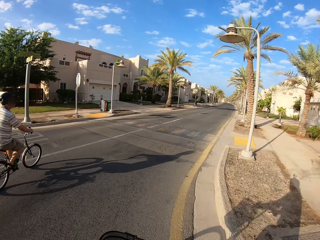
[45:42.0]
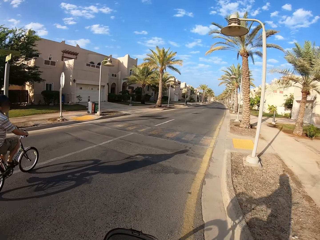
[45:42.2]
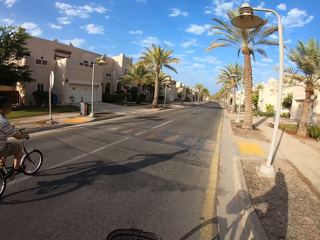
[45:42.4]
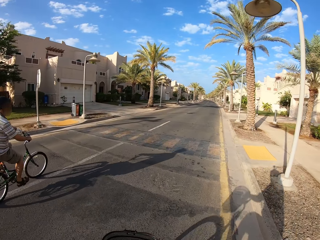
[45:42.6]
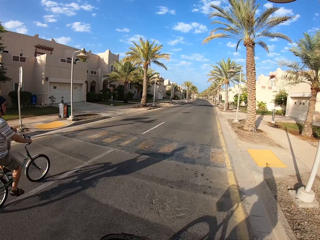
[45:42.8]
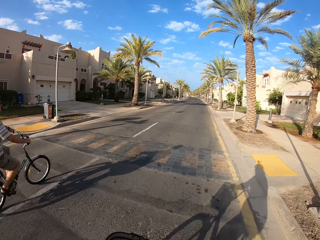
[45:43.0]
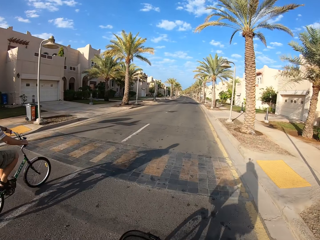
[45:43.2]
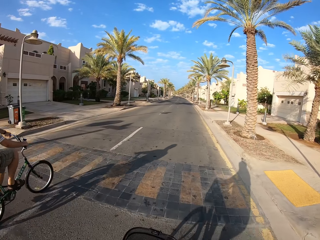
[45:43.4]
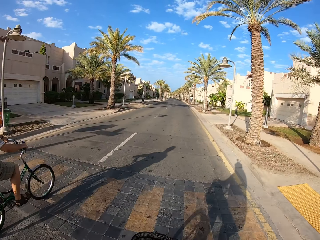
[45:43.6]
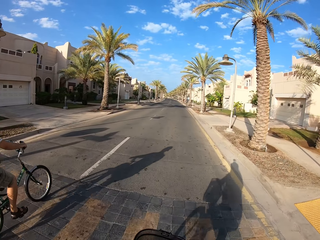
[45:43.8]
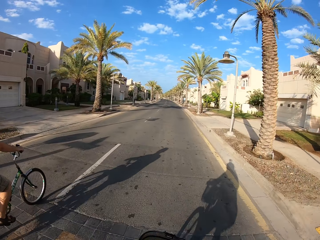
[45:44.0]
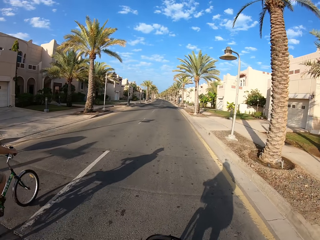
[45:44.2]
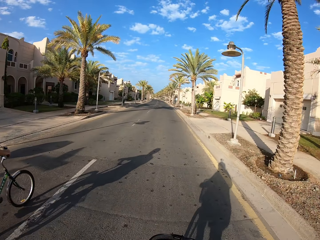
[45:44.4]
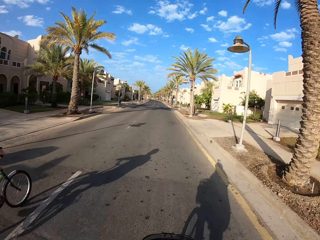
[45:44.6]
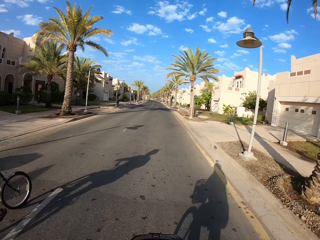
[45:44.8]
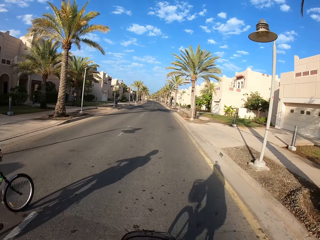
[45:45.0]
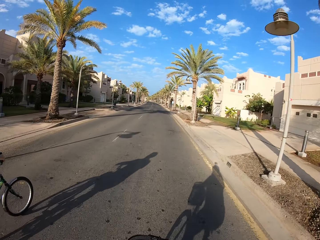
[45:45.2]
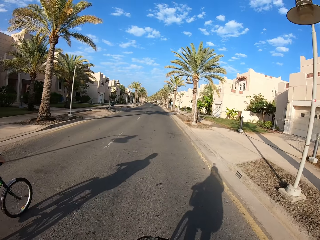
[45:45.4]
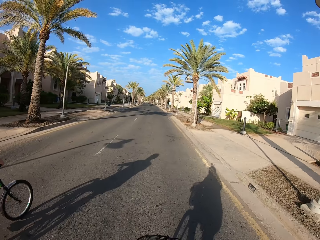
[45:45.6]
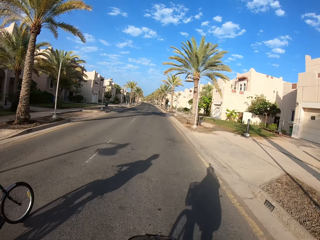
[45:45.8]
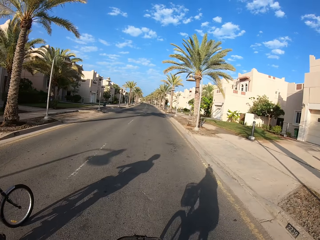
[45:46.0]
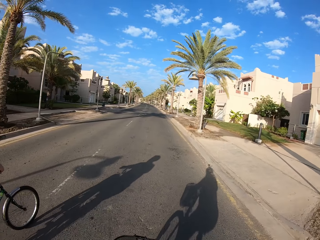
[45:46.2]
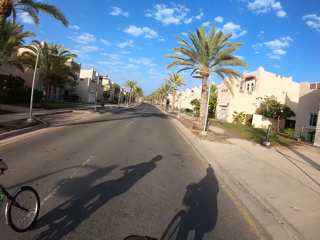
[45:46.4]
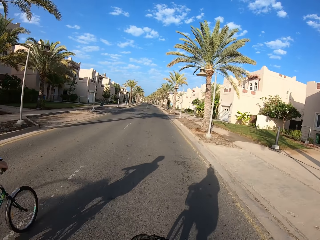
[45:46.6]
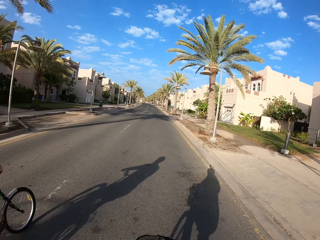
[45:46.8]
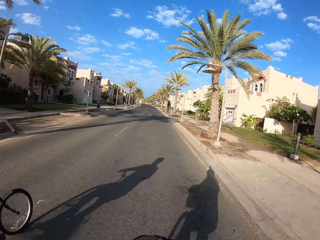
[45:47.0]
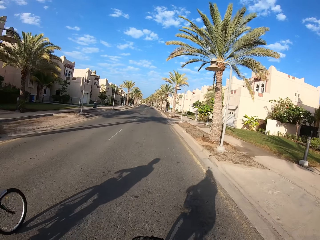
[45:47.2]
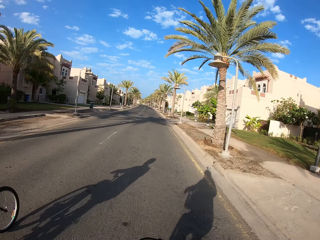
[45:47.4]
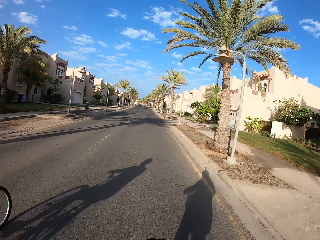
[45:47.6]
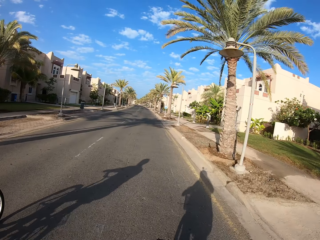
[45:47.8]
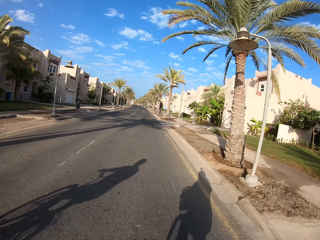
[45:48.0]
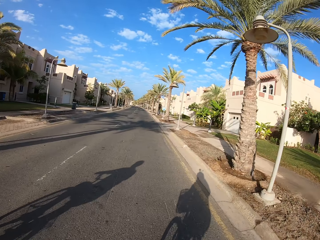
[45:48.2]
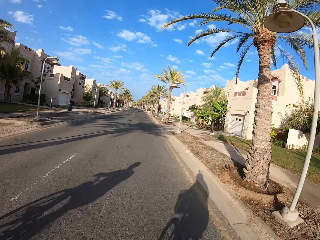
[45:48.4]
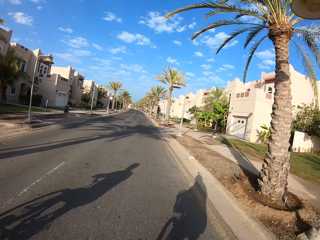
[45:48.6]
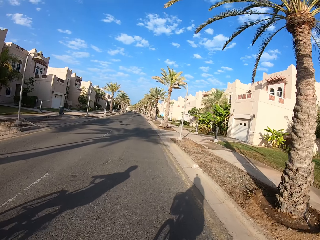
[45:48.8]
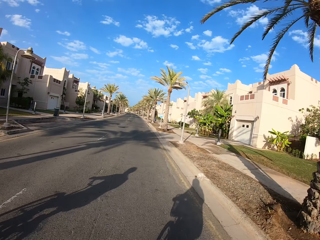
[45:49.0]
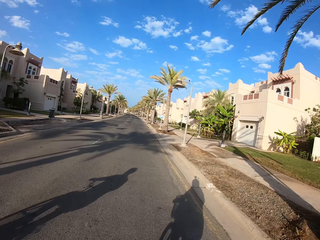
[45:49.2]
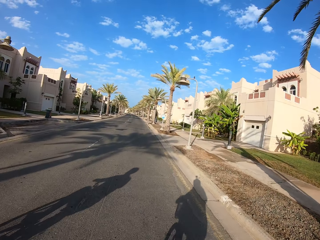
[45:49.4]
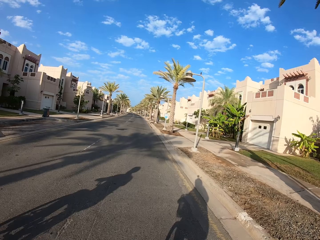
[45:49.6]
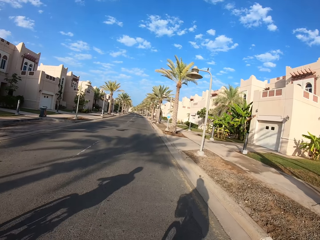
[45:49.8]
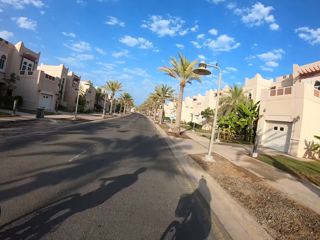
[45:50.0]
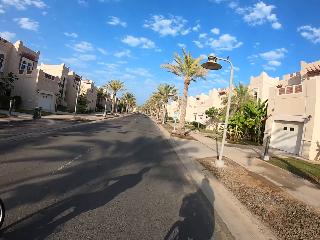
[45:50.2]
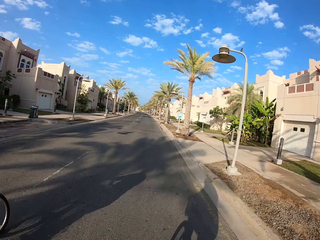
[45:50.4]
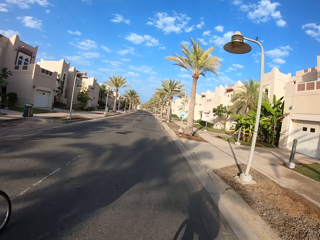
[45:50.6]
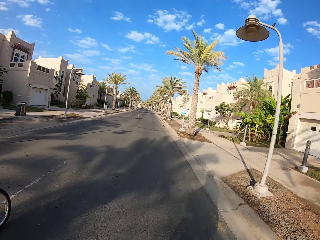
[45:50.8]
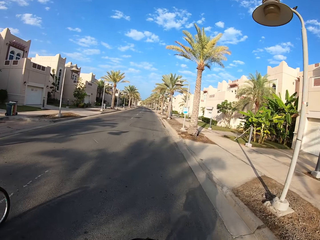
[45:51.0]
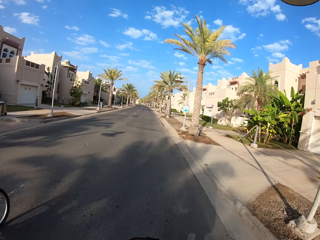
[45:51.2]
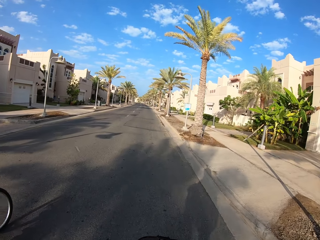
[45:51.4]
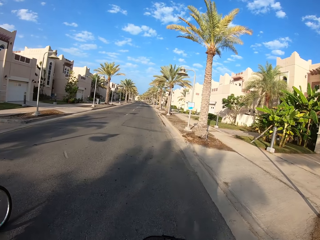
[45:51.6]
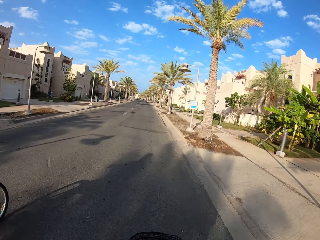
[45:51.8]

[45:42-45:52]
The camera wearer makes a right turn with the bicycle on the road. They cycle on the road. A cyclist cycles on the road. The camera wearer cycles on the road. The cyclist cycles on the road. The camera wearer cycles on the road.

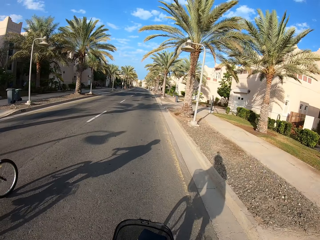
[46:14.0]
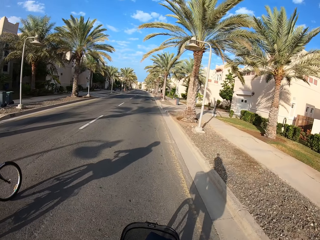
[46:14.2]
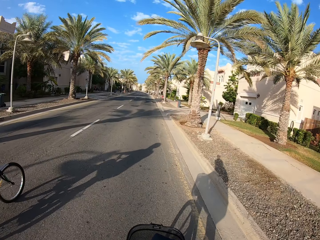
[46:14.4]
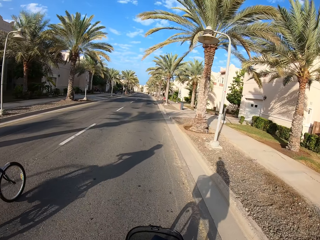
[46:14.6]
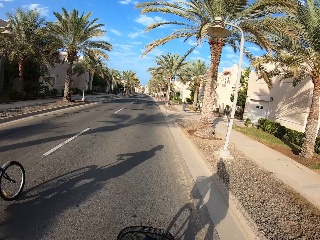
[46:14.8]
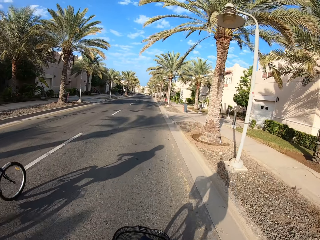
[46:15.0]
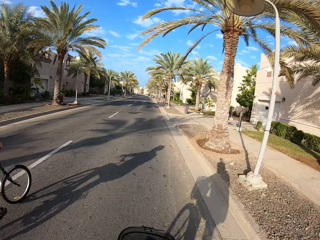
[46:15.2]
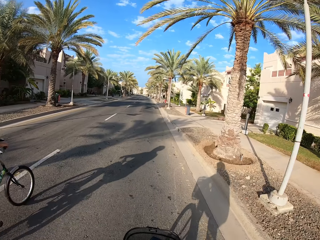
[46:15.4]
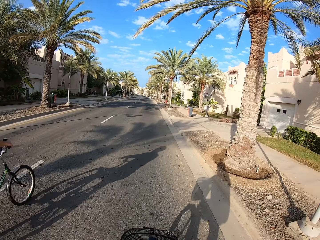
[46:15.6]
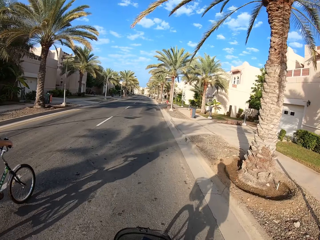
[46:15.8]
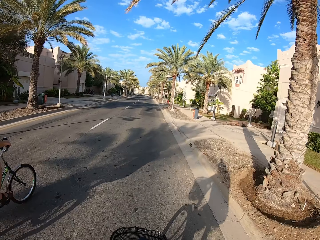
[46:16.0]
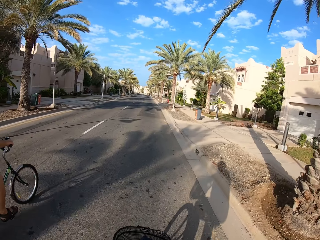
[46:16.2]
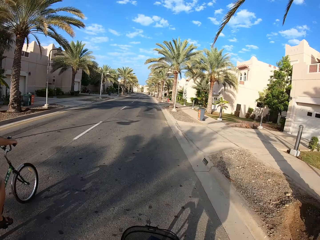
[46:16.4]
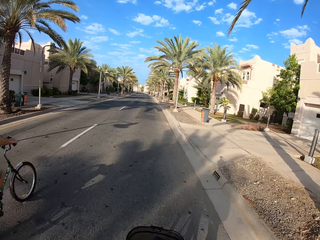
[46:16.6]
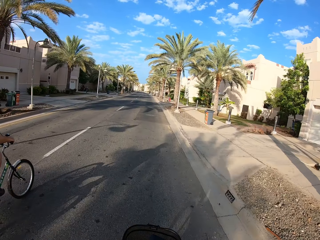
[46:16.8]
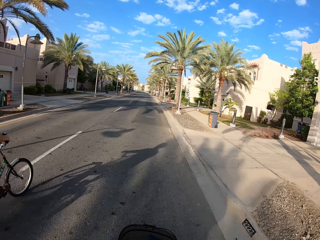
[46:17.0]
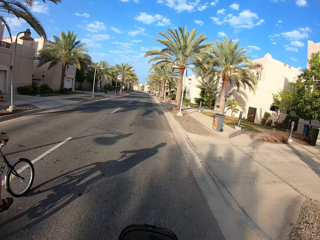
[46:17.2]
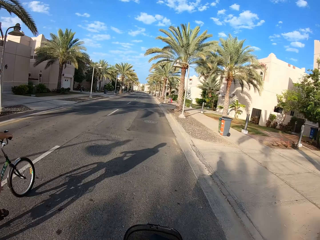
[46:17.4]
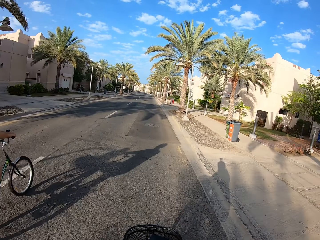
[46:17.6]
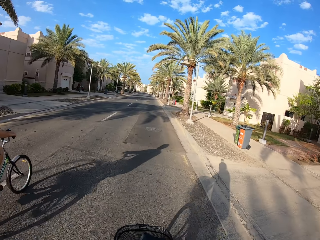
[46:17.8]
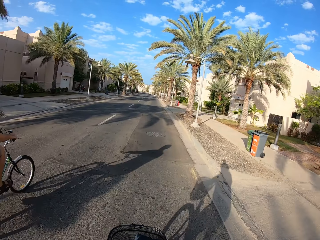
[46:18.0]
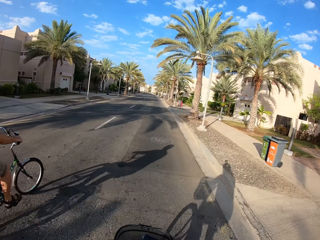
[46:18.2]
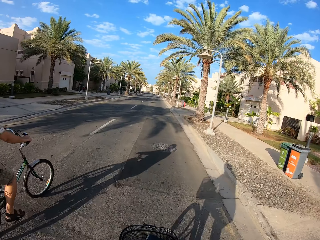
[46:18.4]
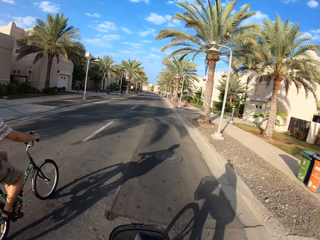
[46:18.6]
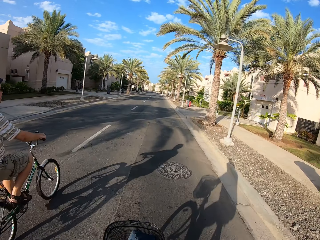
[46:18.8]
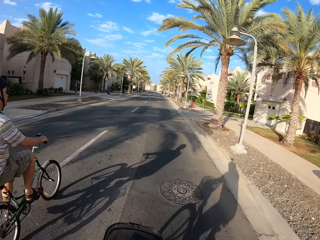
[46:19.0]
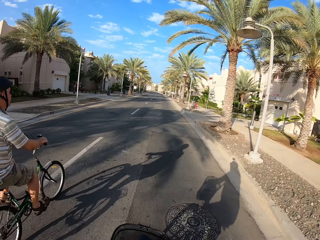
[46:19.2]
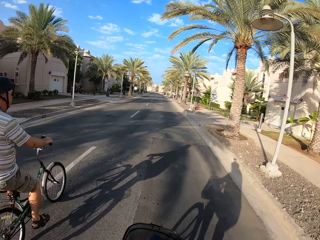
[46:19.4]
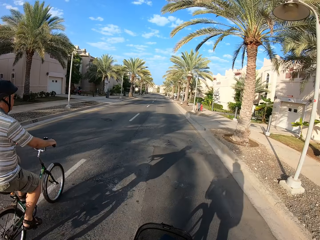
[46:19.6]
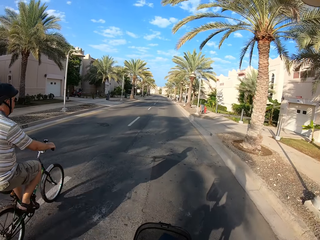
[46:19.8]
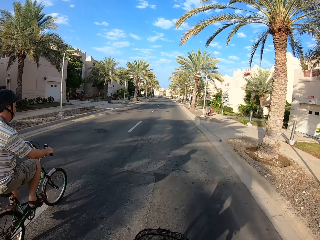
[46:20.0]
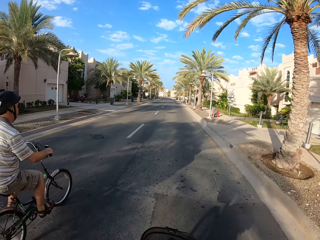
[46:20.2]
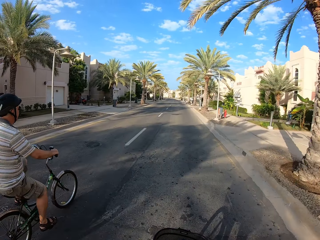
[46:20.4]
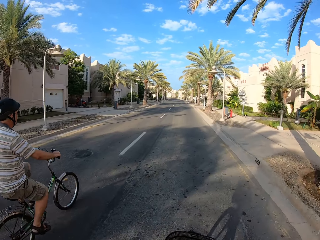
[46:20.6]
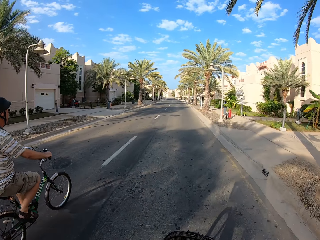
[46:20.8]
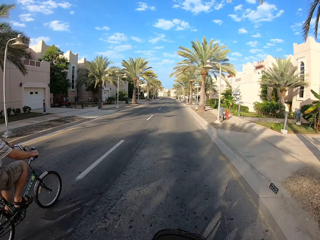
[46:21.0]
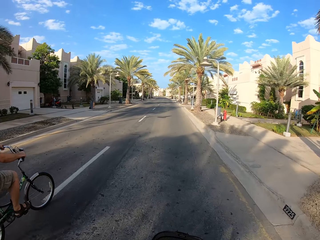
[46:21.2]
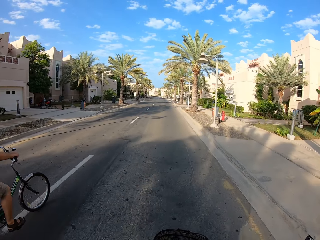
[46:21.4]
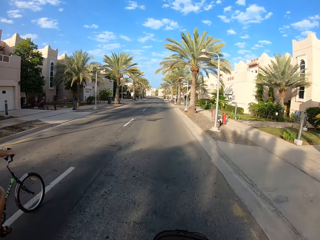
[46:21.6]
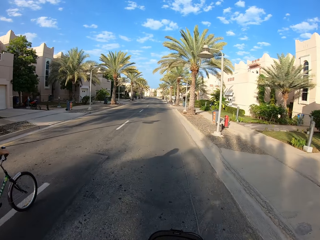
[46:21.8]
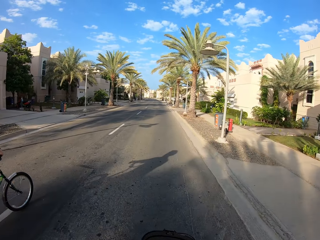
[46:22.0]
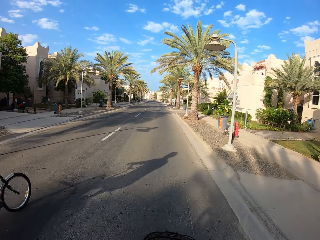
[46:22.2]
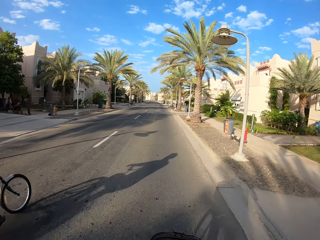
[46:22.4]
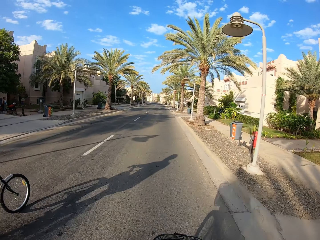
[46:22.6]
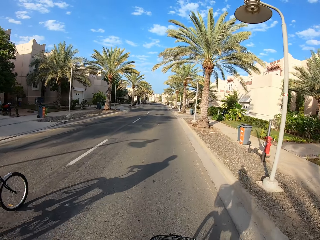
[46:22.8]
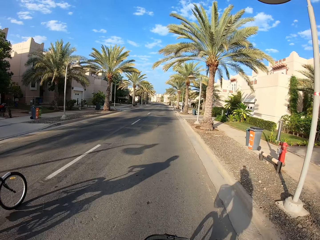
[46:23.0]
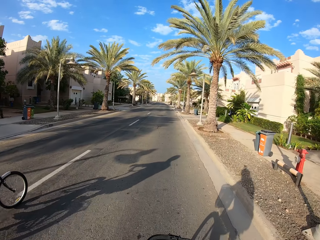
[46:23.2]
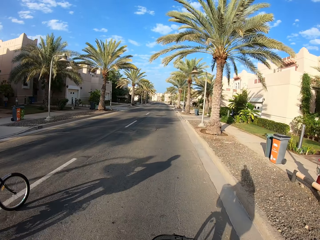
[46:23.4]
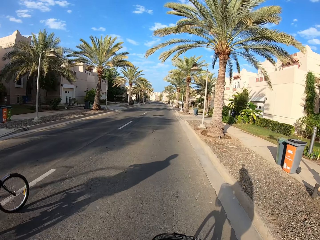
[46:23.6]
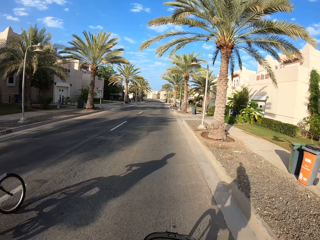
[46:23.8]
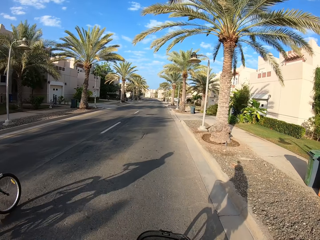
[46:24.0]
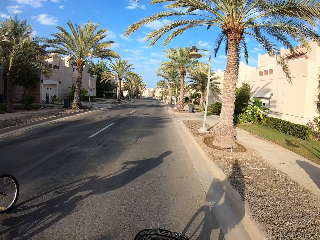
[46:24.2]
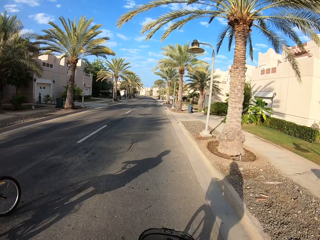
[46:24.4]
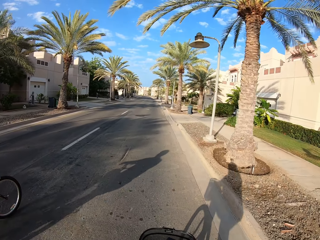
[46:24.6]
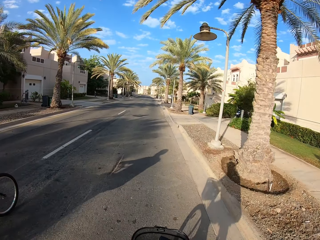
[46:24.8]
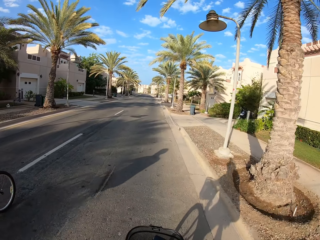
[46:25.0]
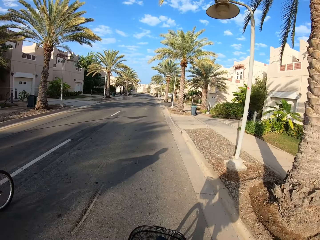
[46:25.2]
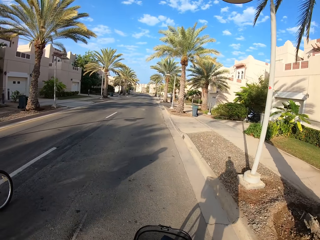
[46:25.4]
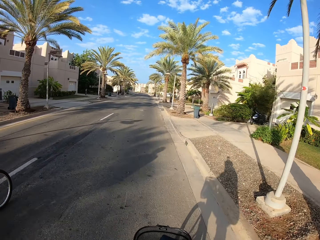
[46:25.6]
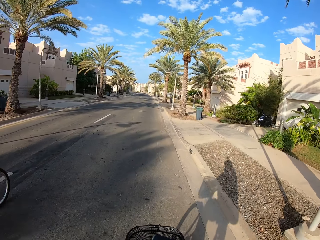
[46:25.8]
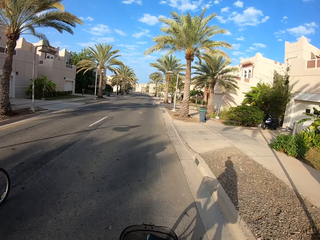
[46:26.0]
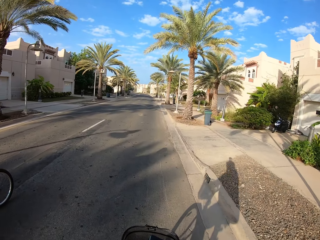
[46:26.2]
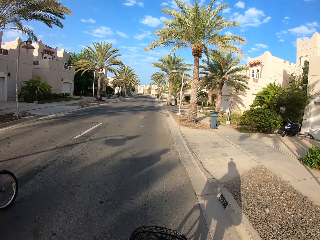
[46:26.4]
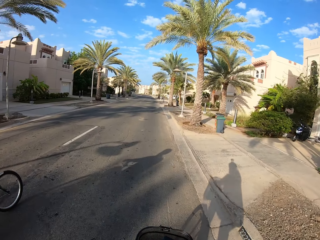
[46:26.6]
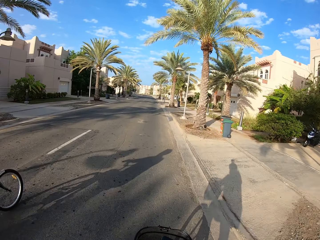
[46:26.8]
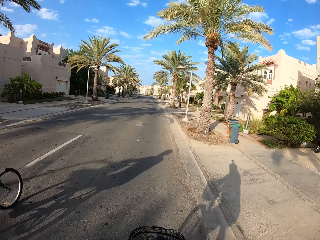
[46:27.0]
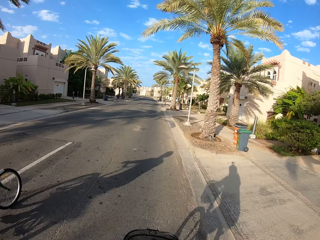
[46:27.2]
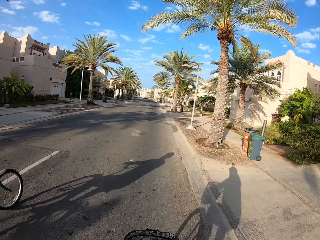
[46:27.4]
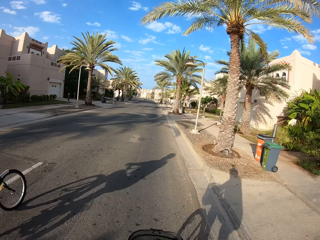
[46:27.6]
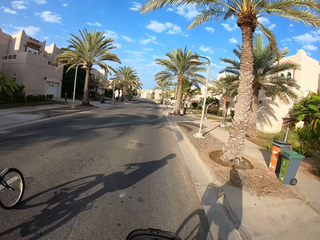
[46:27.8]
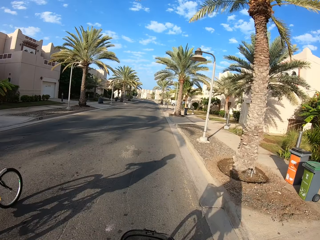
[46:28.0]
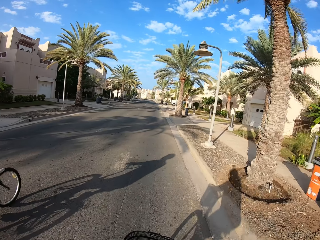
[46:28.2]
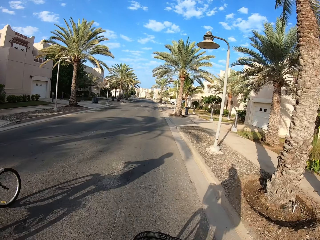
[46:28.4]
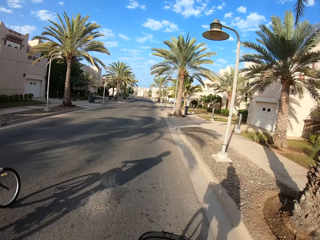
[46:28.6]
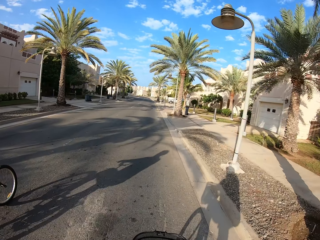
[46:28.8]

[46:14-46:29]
A cyclist cycles on the road. The camera wearer cycles on the road.
